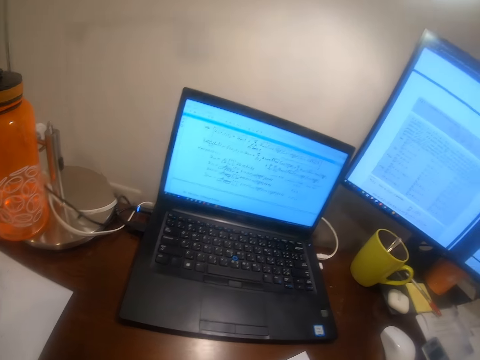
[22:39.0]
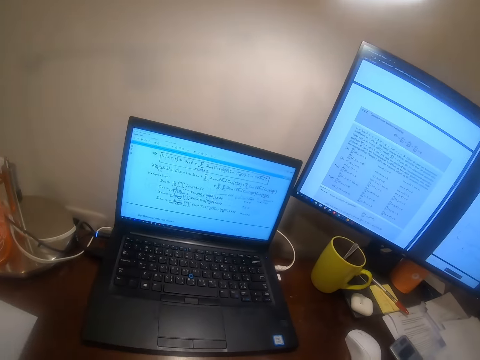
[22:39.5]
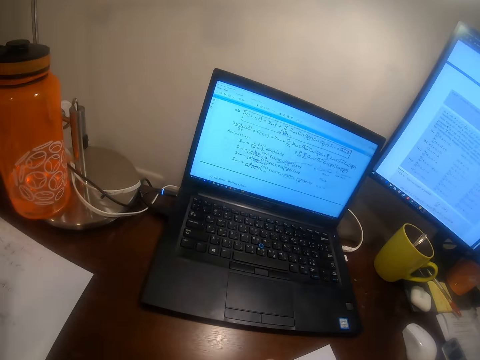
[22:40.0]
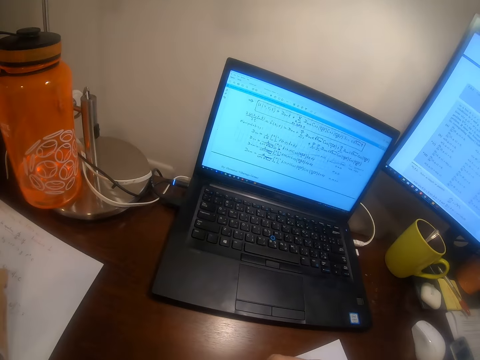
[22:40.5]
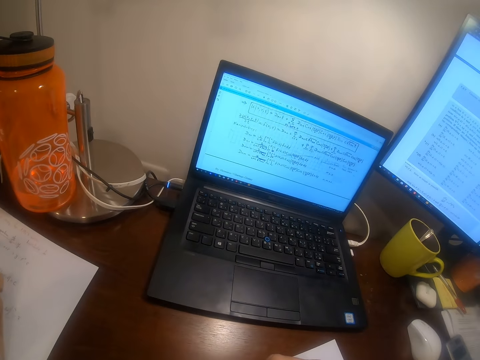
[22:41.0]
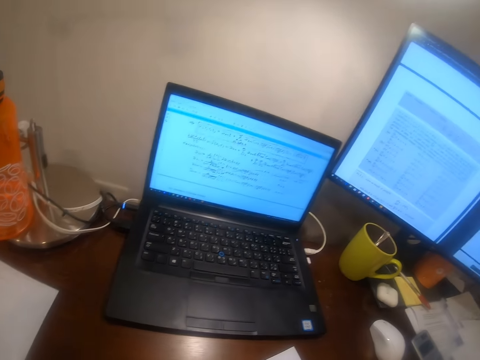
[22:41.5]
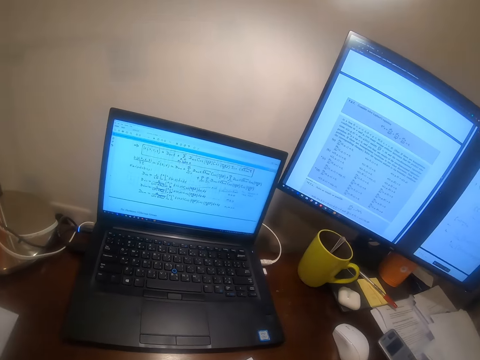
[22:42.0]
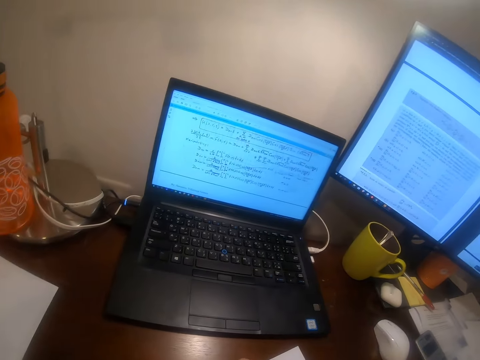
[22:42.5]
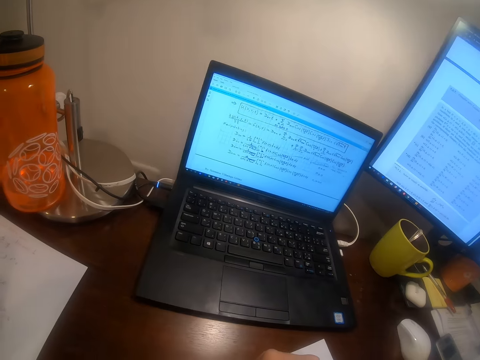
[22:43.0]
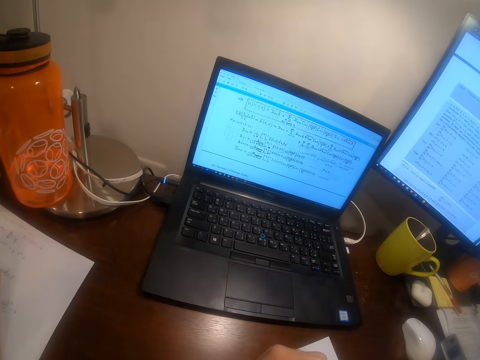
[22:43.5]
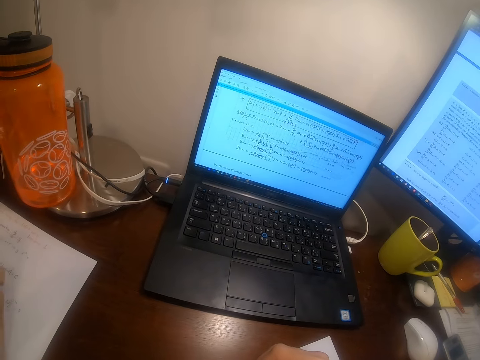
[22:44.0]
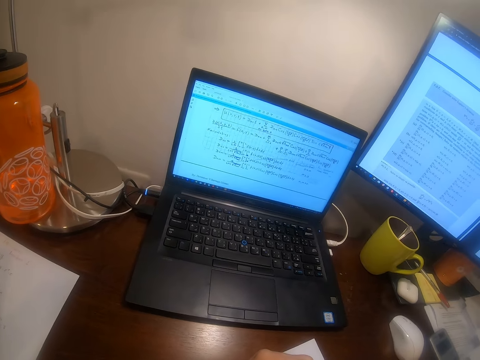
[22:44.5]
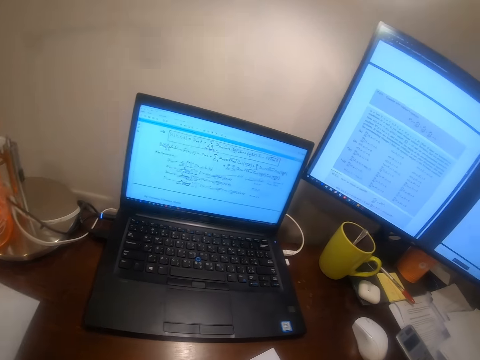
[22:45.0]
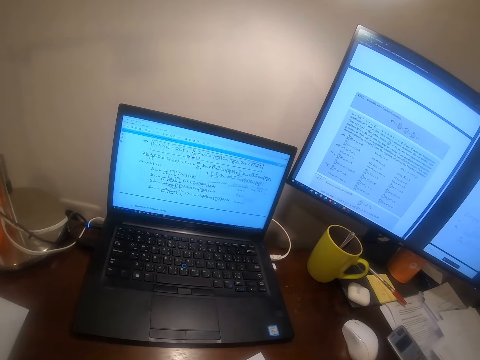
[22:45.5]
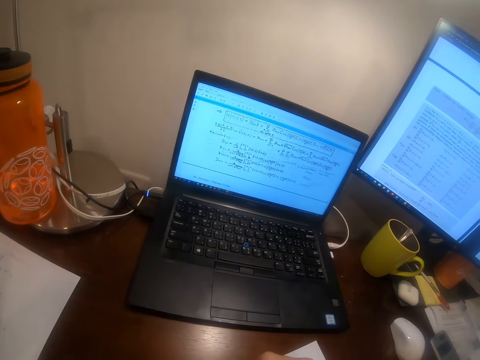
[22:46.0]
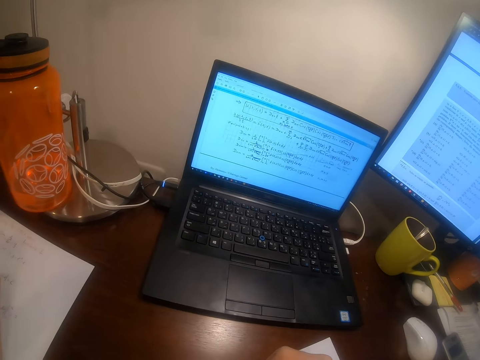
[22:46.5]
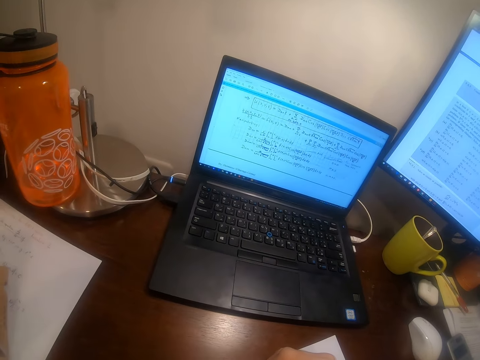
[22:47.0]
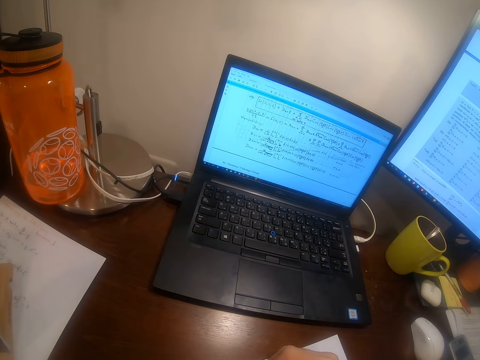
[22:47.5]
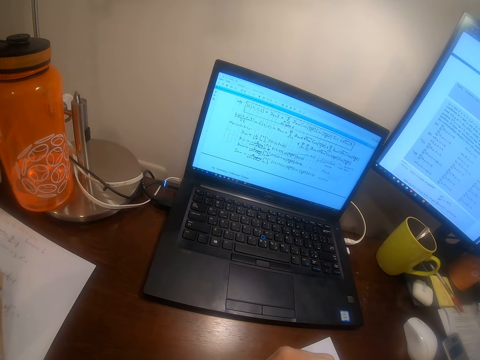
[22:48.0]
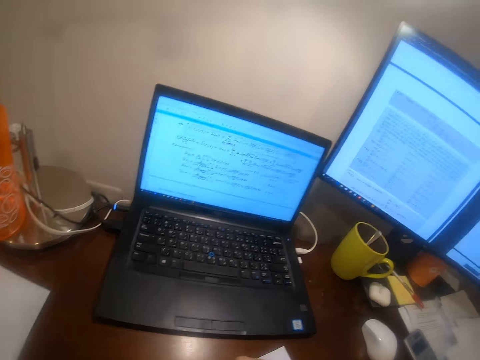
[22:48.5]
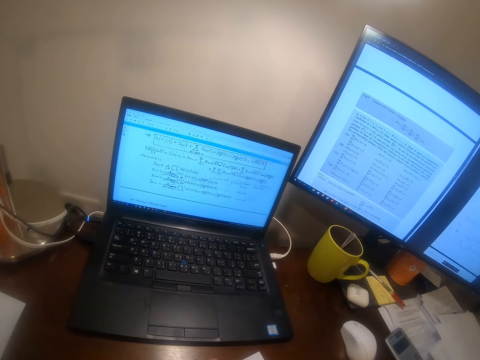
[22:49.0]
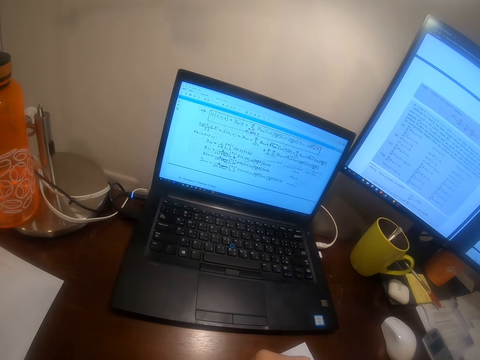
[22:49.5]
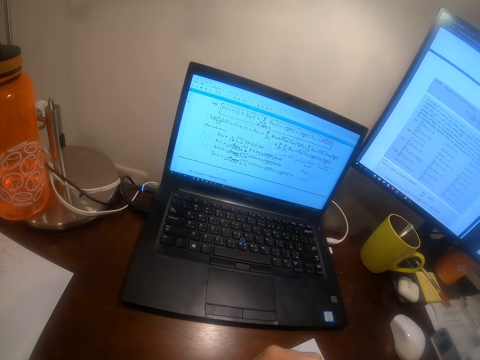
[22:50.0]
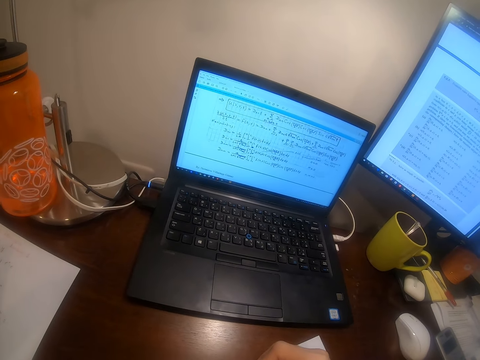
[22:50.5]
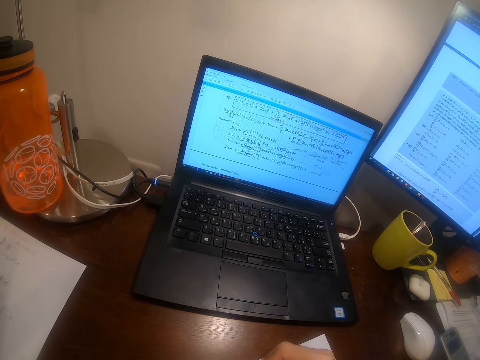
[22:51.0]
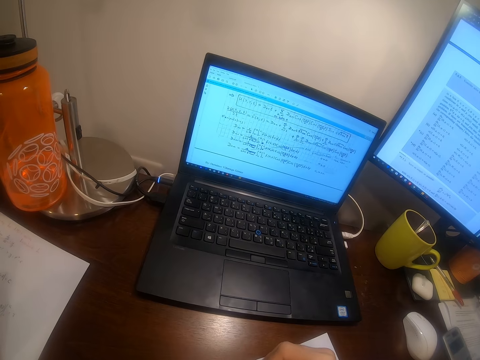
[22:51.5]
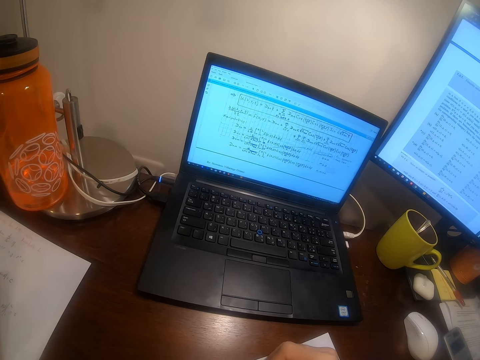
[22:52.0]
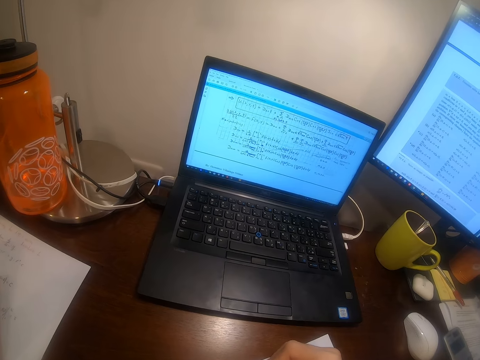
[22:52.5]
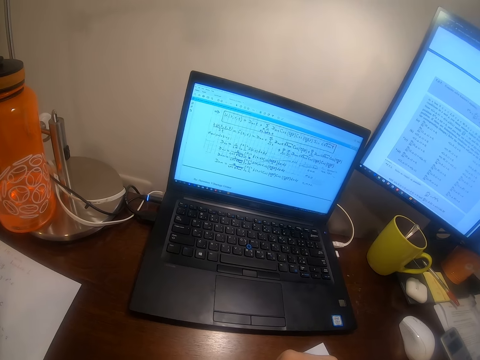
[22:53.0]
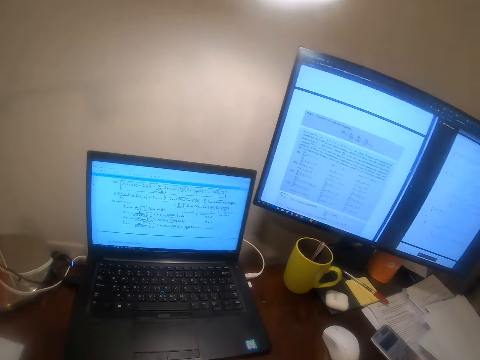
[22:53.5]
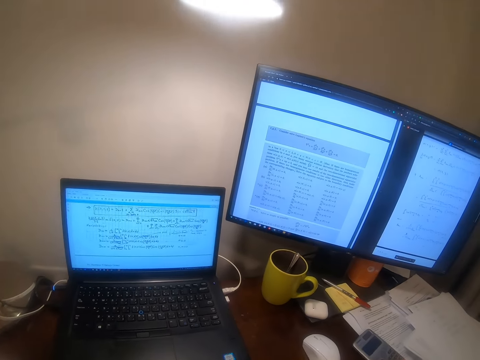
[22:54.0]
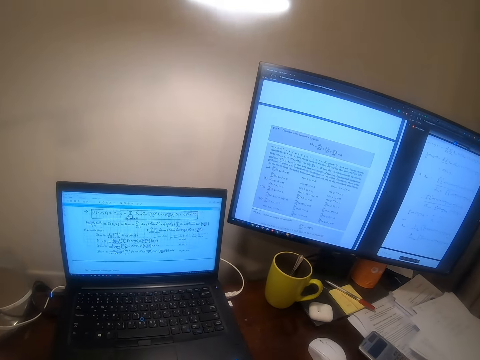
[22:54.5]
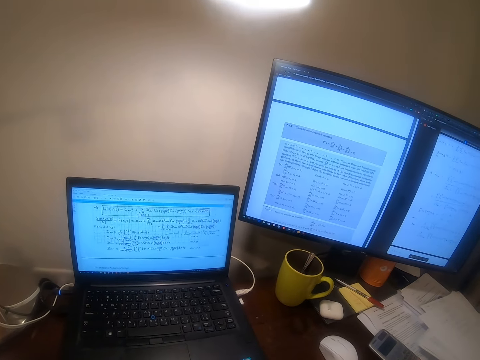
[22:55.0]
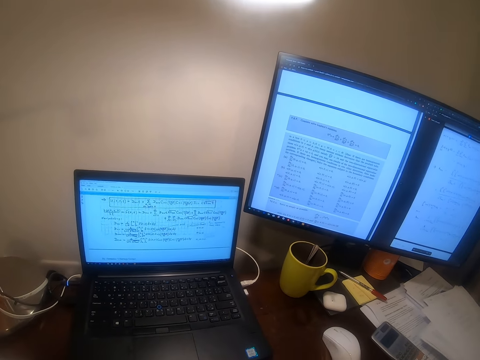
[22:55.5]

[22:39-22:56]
The camera wearer looks at the machine. They write on the paper. They write on the paper again. They look at the machine. They write on the paper. They look at the paper.

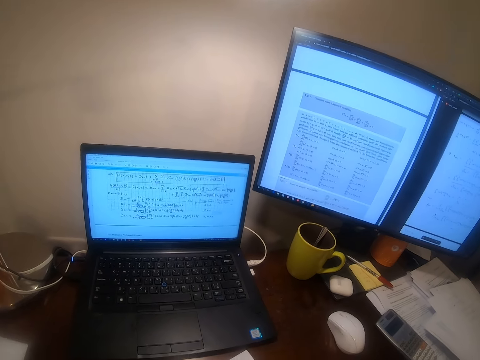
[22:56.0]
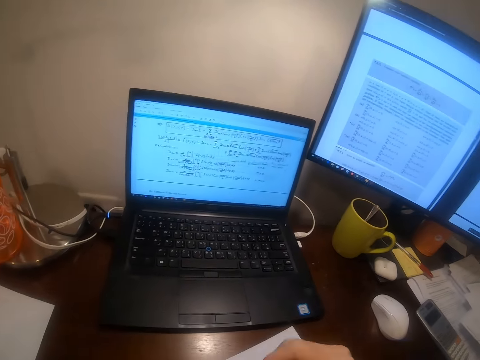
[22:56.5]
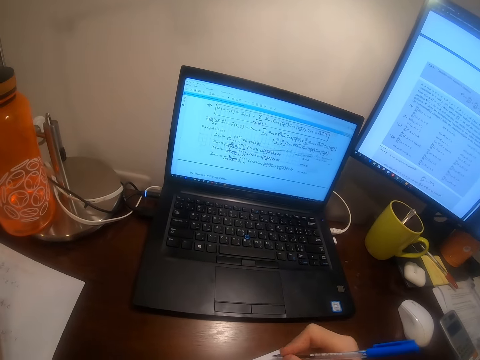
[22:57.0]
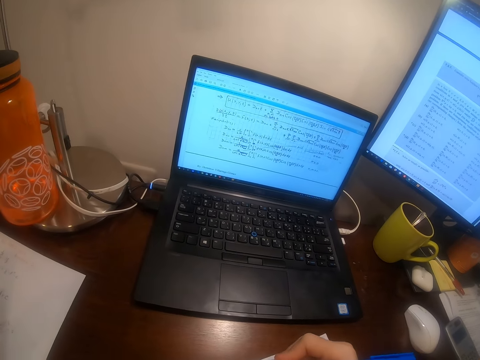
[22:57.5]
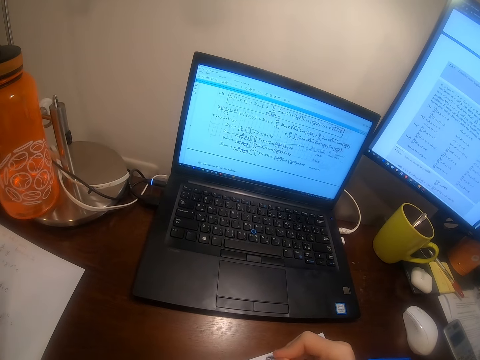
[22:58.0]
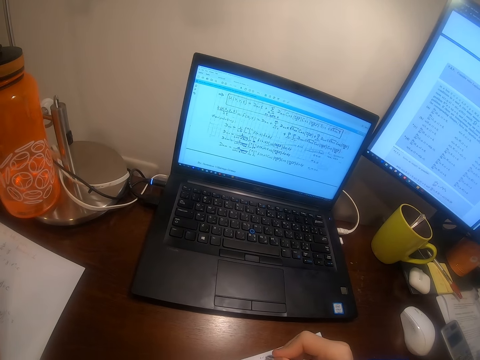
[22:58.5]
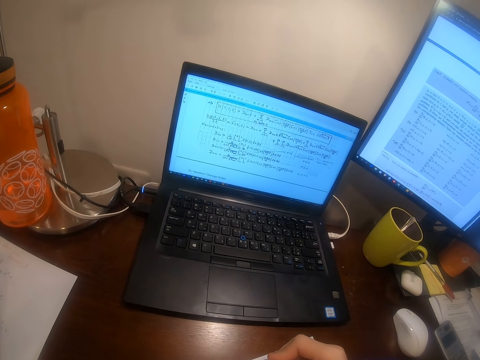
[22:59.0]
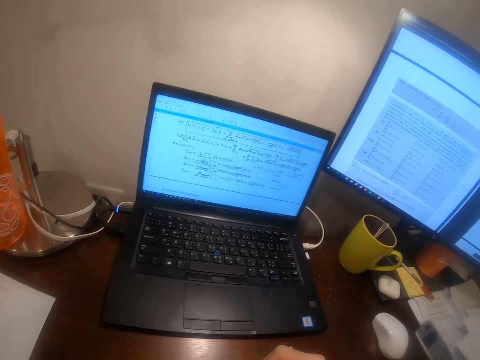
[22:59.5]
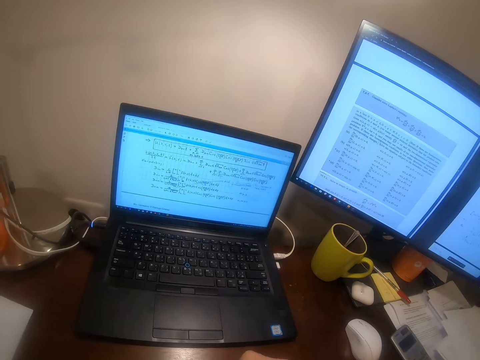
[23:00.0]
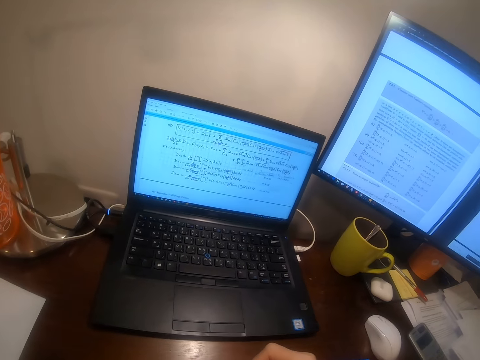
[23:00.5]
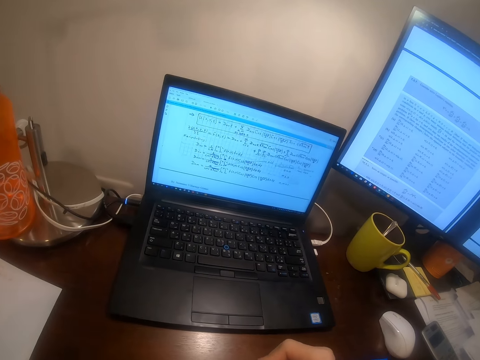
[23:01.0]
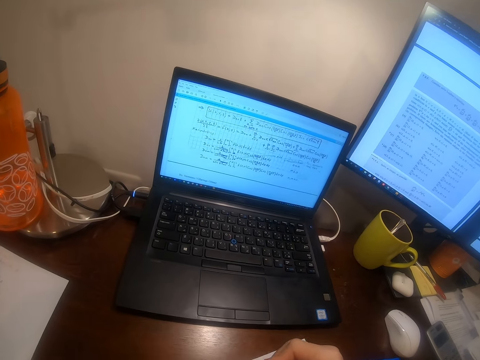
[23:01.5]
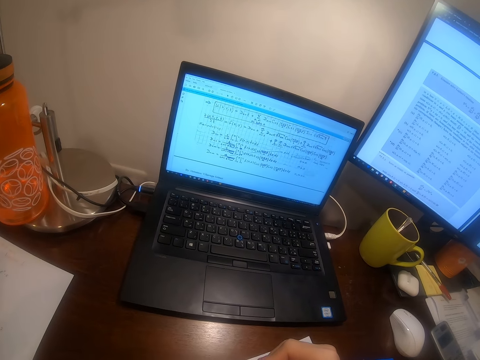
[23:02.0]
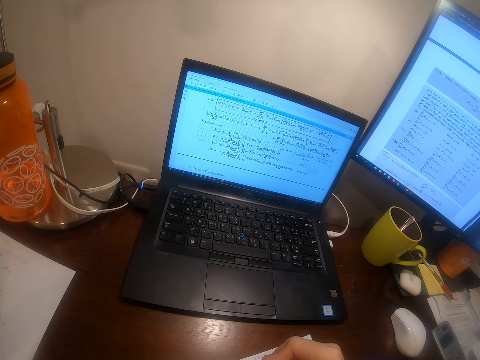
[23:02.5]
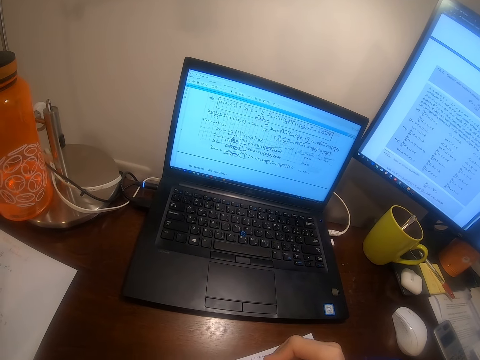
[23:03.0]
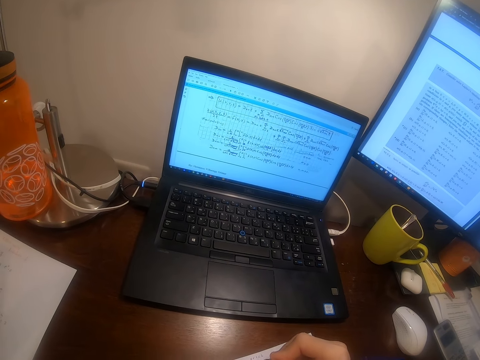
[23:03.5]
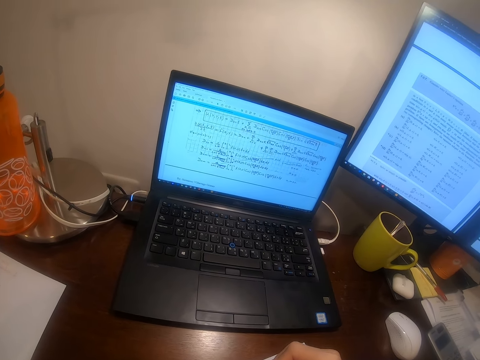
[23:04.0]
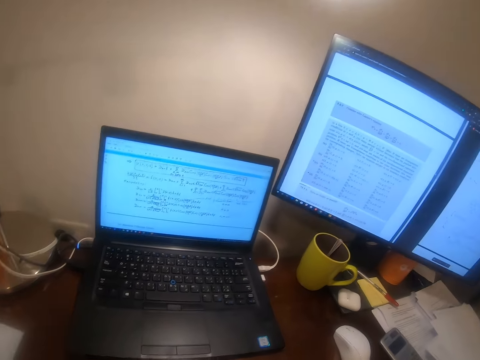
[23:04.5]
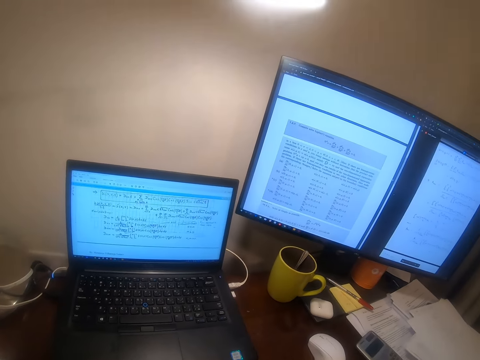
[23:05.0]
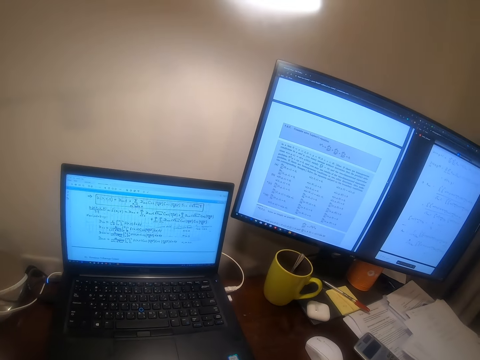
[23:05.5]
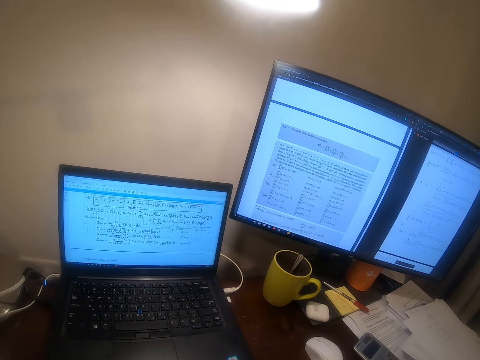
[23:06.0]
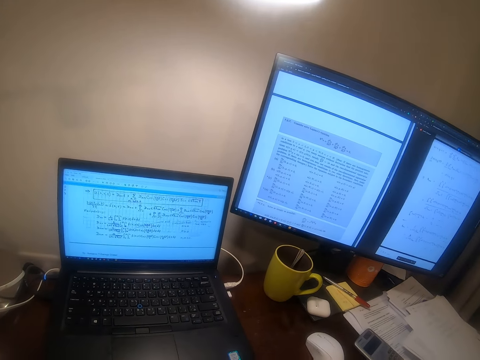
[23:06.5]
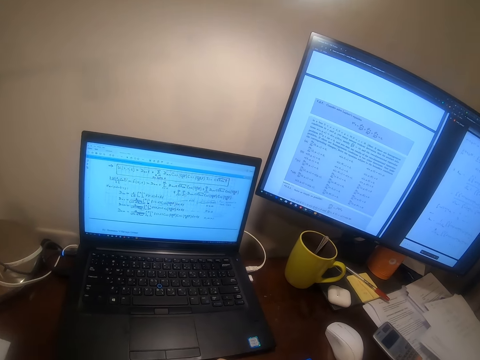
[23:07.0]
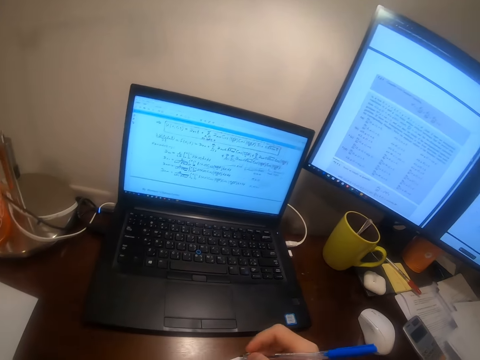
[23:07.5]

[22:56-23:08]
The camera wearer writes on the paper. They look at the machine. They write on the paper. They look at the desktop.
